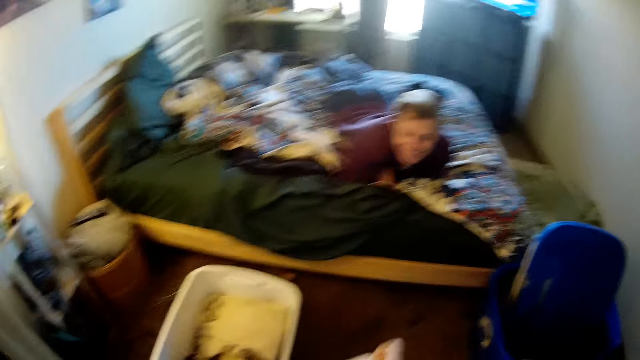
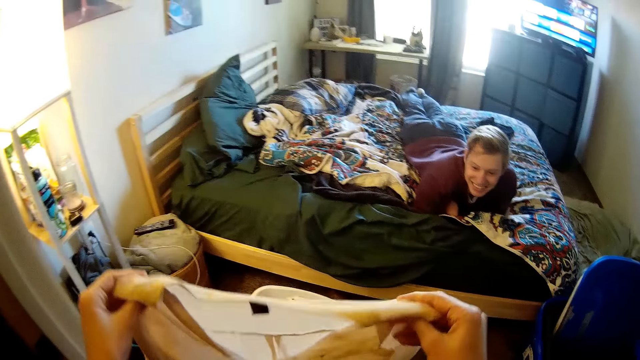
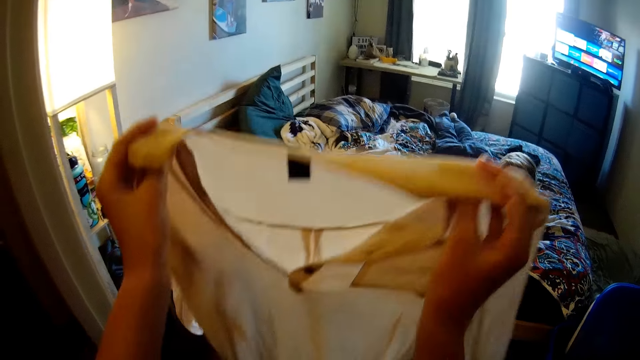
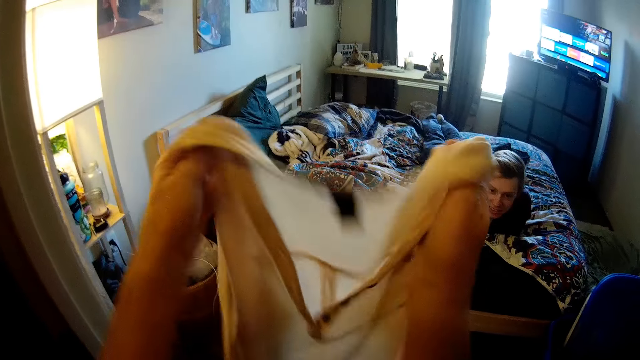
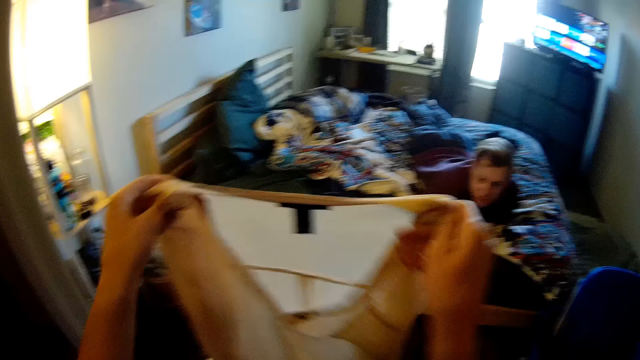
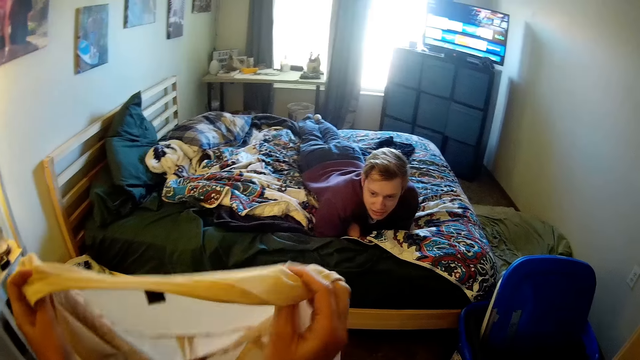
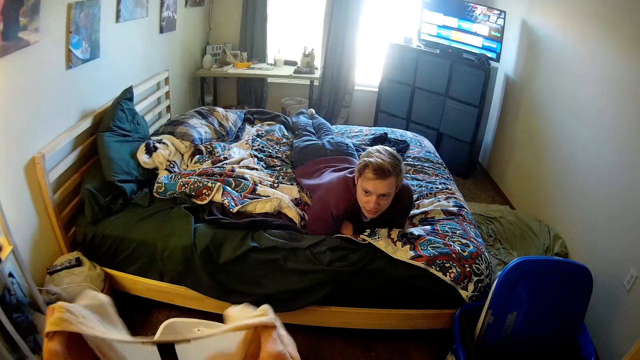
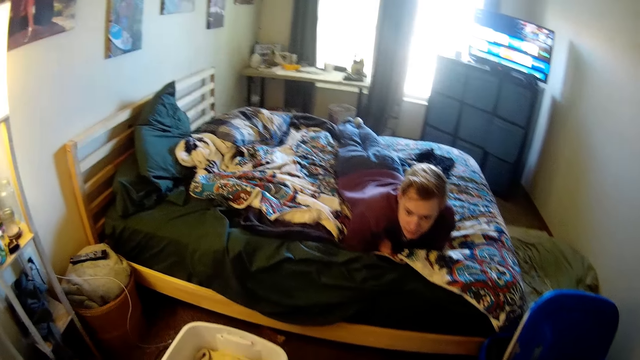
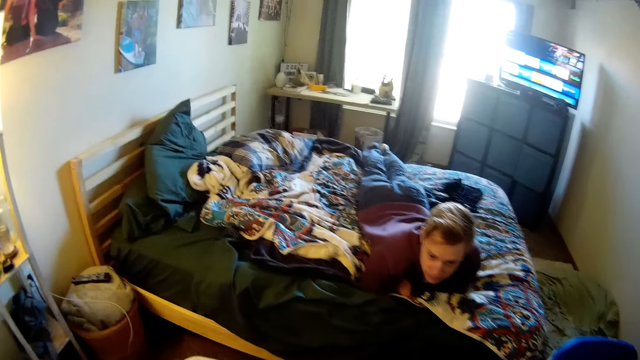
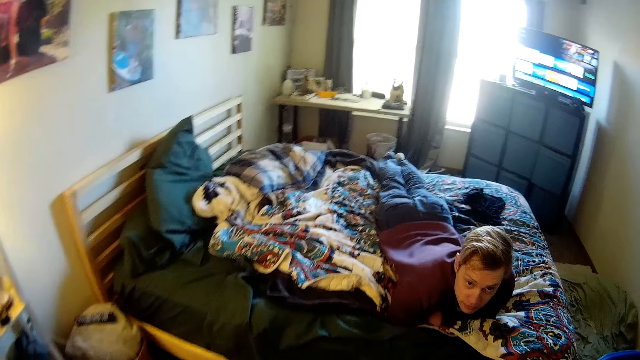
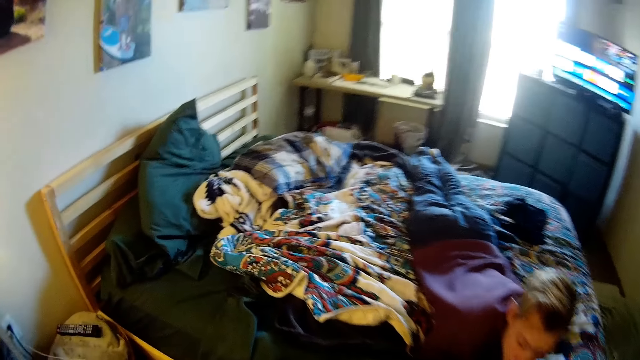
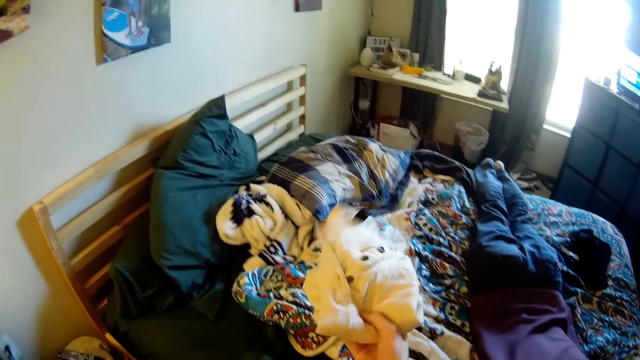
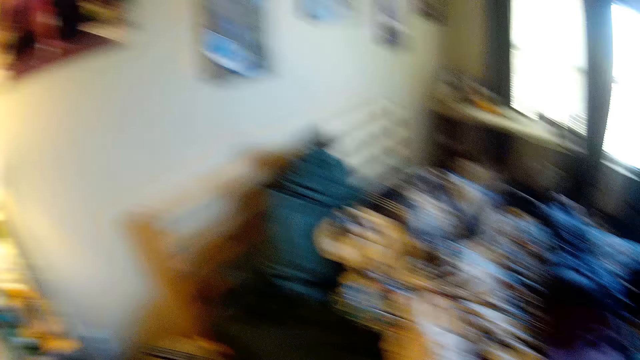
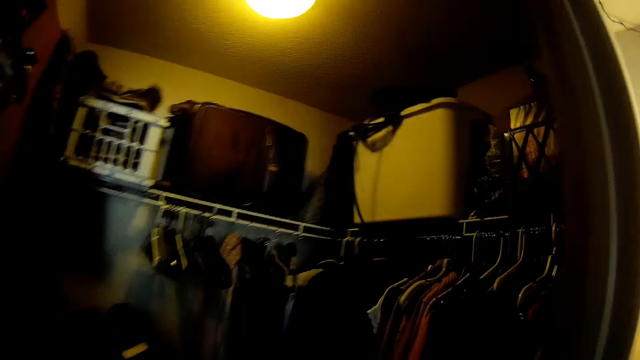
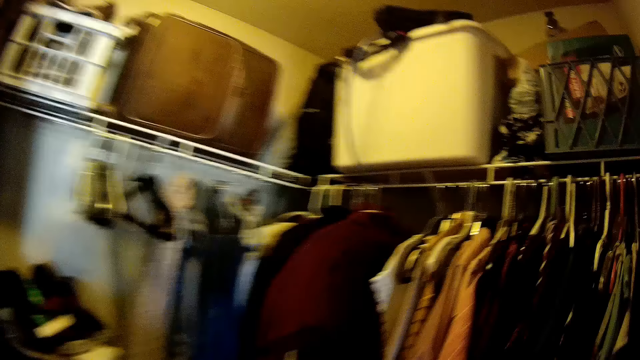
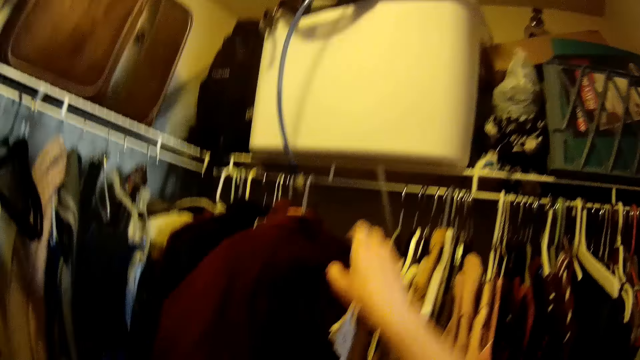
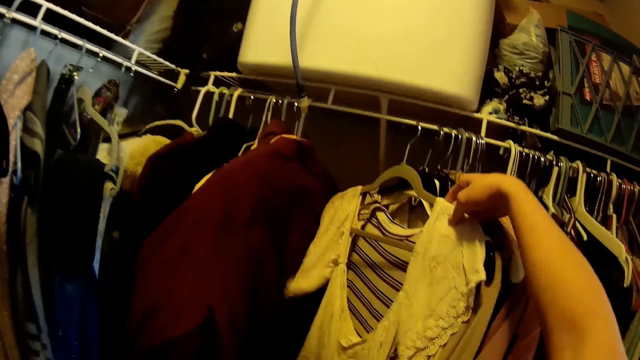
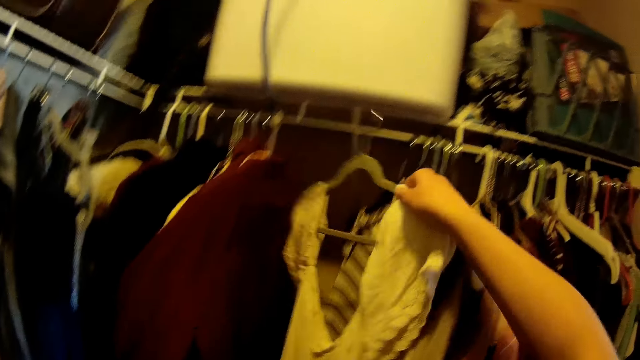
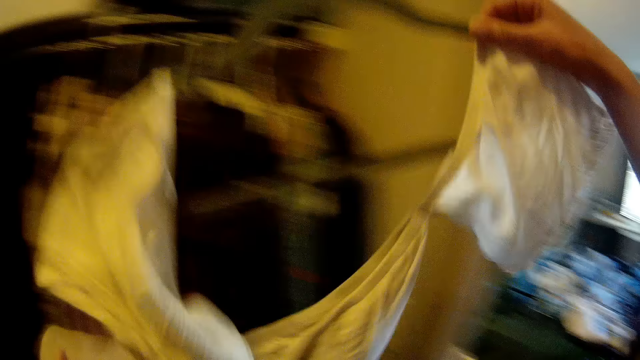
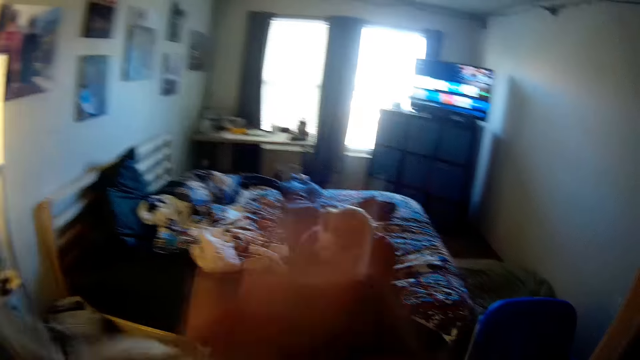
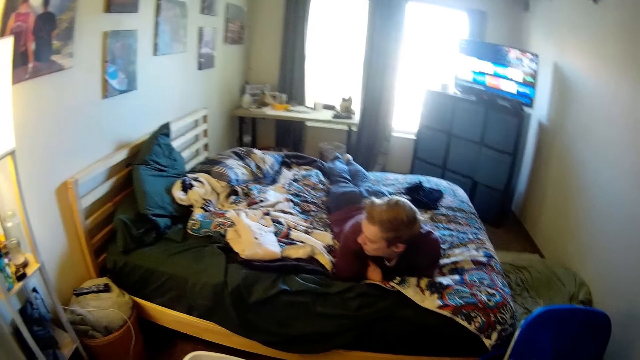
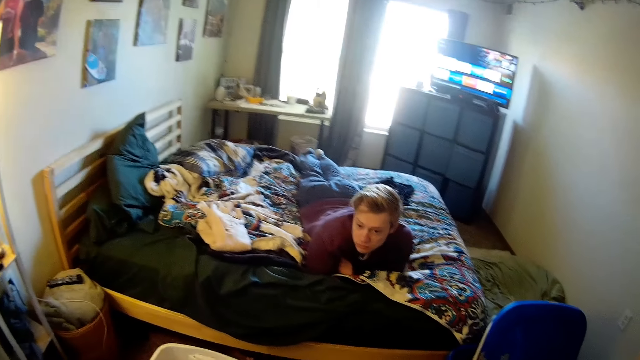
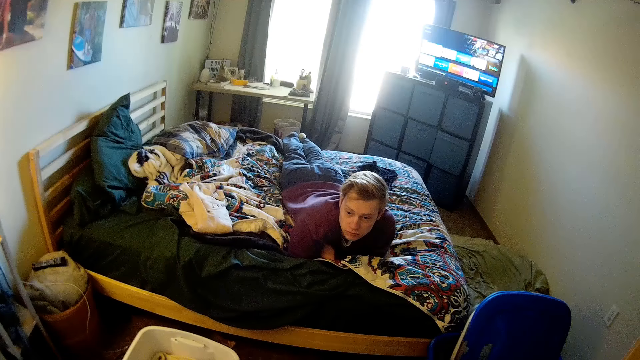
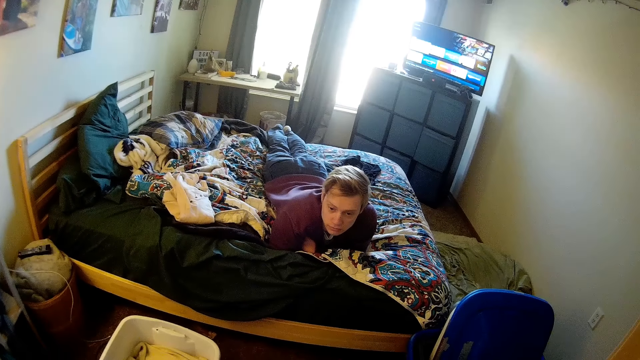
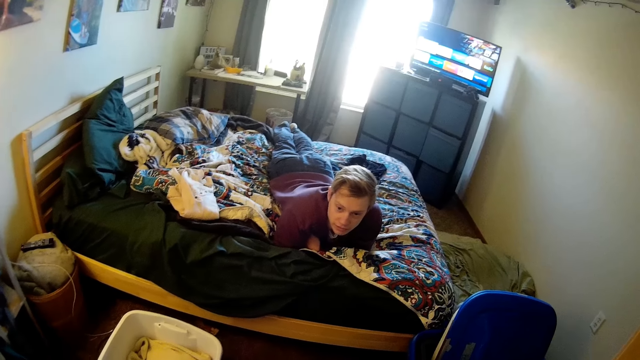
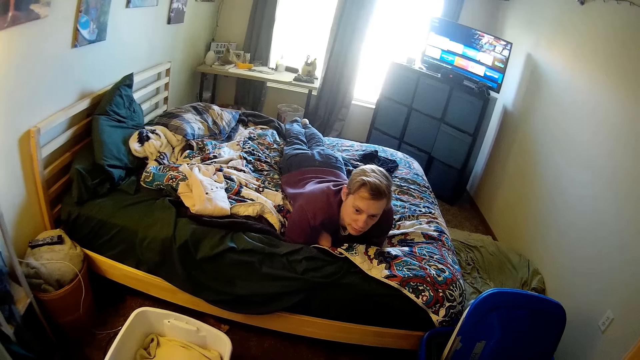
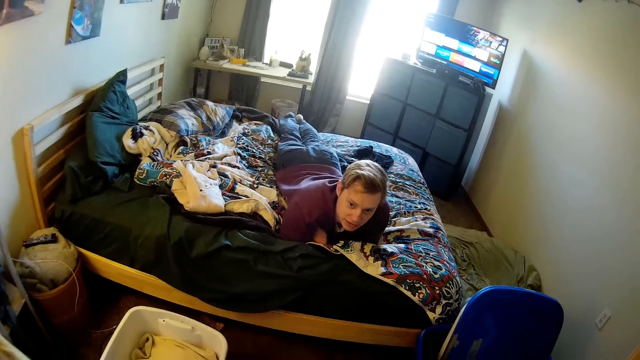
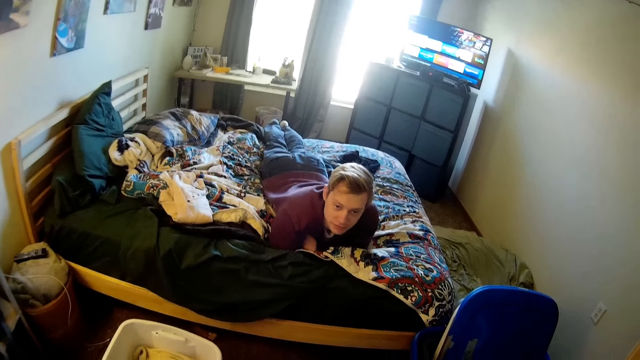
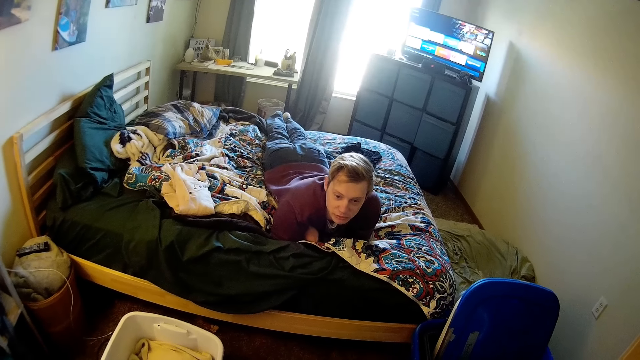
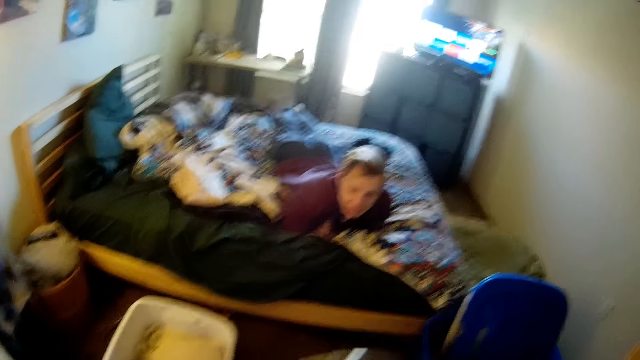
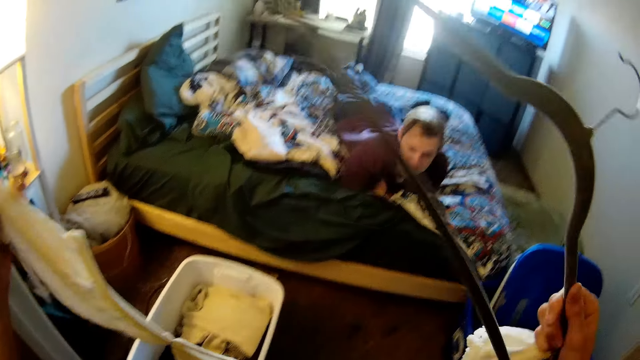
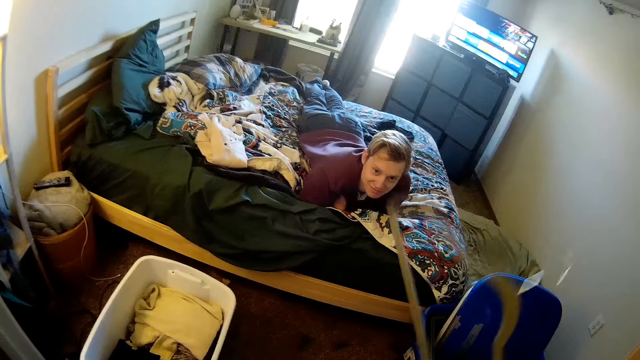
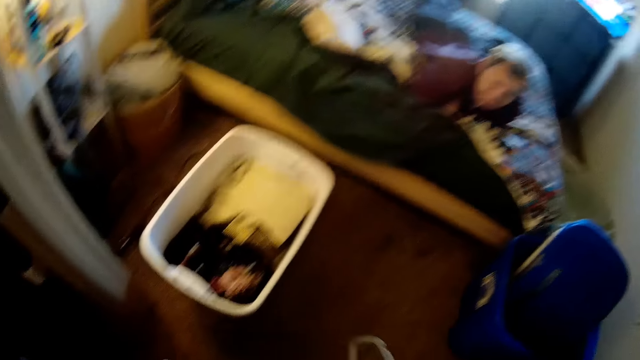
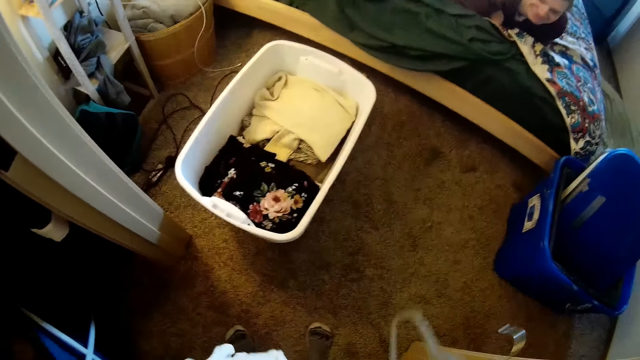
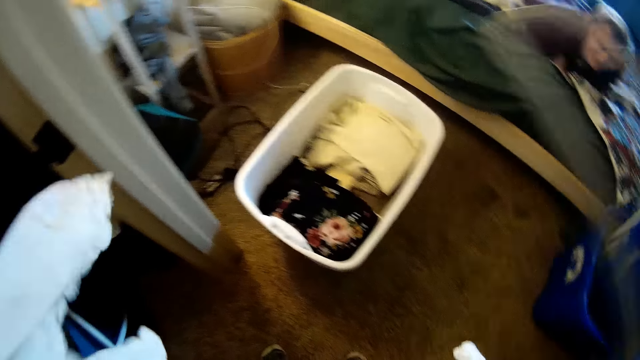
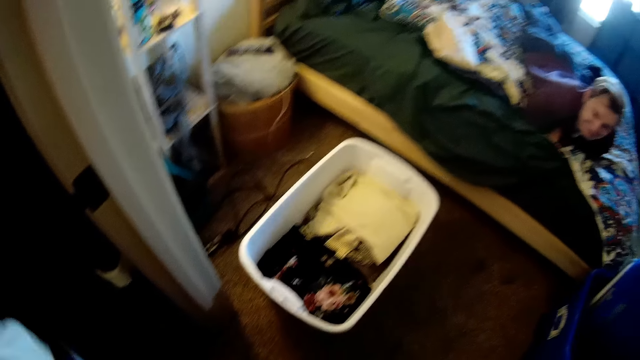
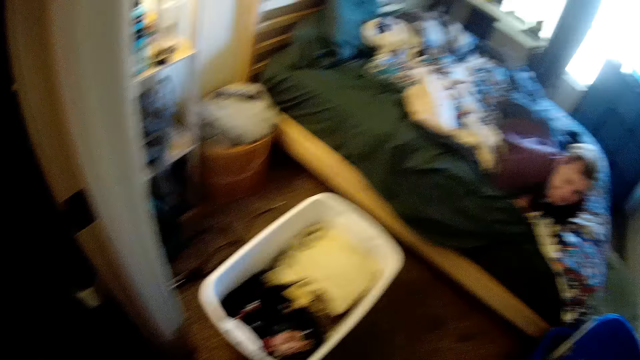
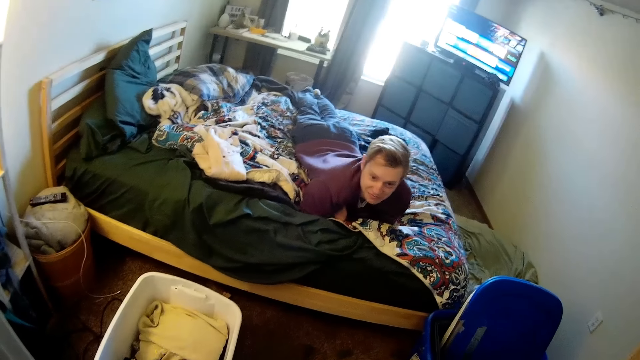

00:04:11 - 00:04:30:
The camera wearer looks at a person. They fold up a cloth. They walk to a bed. They place the cloth on the bed. They turn around a room. They pick a cloth from a hanger line. They hold the cloth with the right hand. They unhang the cloth with the right hand. They remove a hanger from the cloth. They look at the basin.

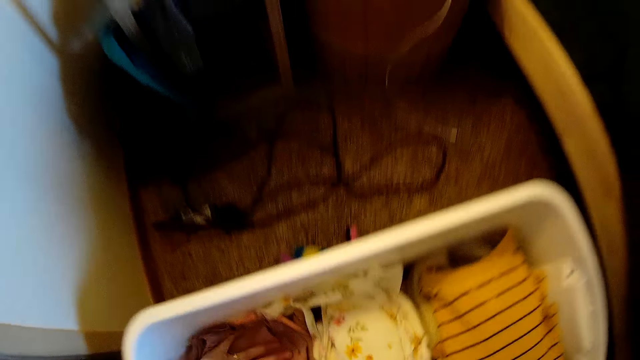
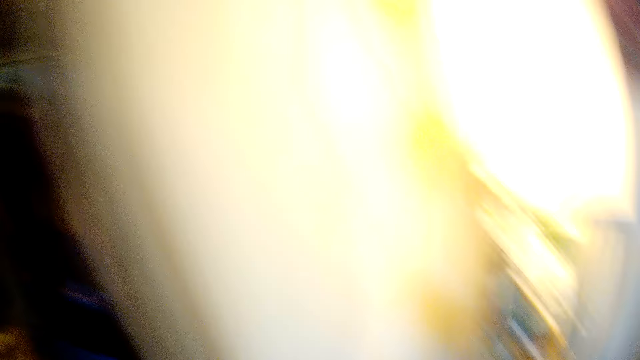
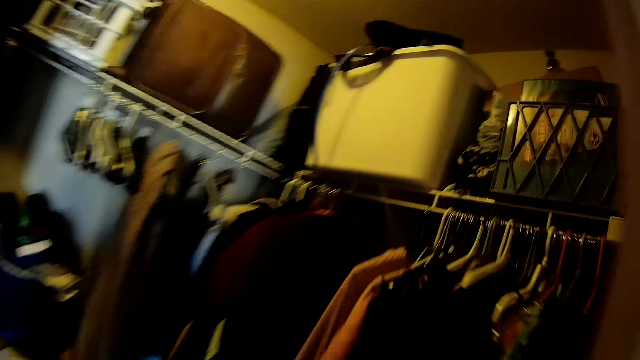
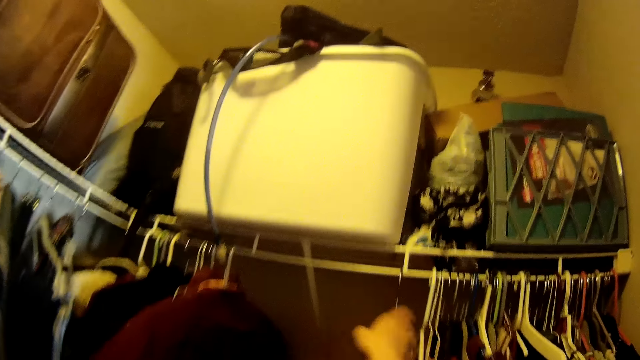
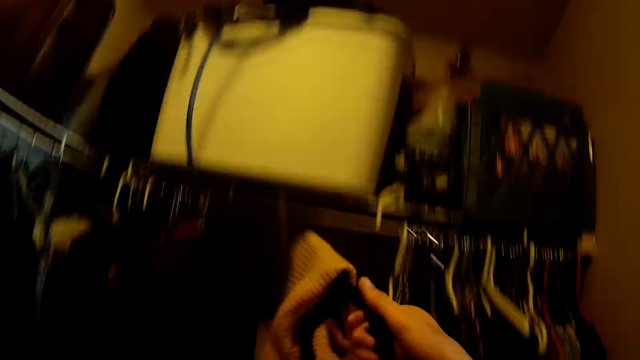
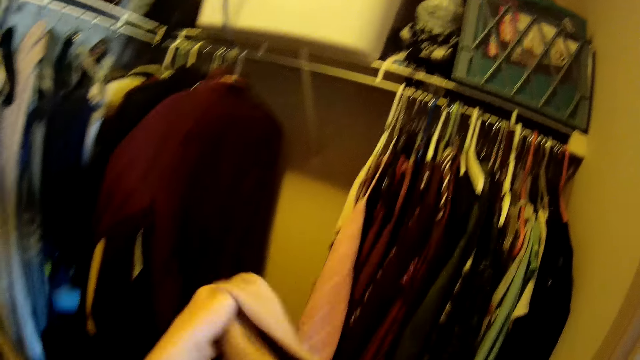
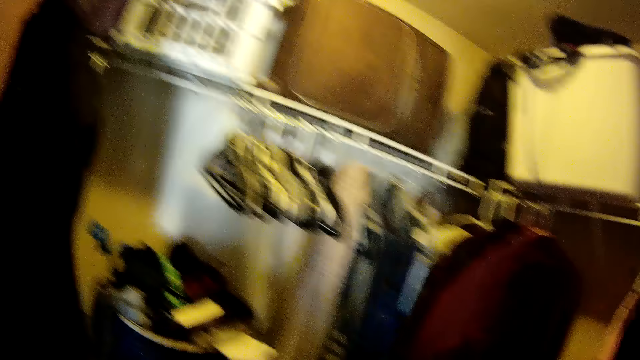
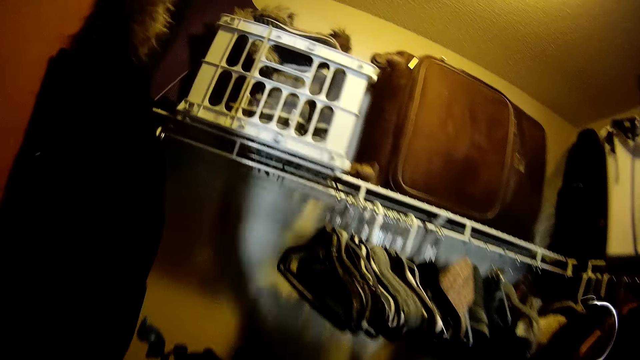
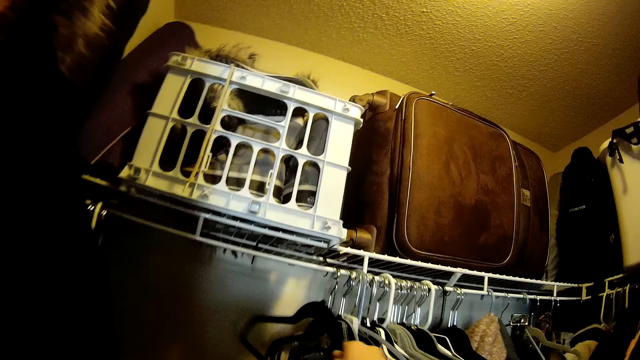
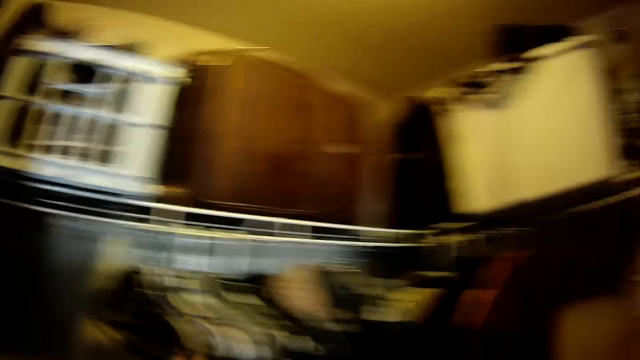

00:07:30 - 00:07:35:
The camera wearer moves. They pick a cloth from a cloth stand. They remove the cloth from a hanger. They hang the hanger on the cloth stand.
